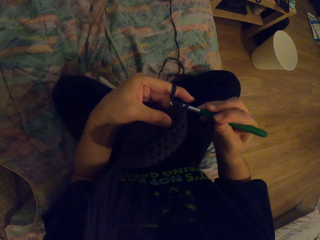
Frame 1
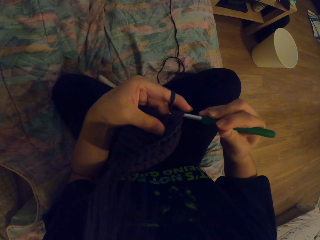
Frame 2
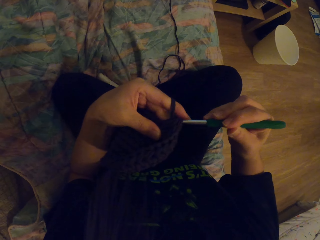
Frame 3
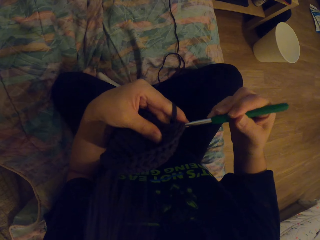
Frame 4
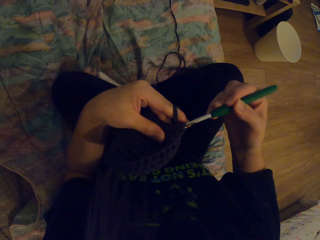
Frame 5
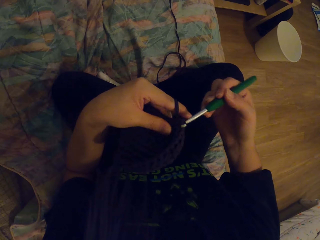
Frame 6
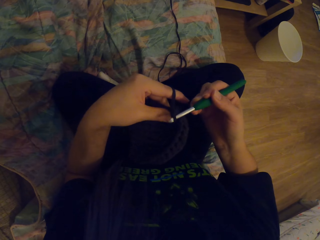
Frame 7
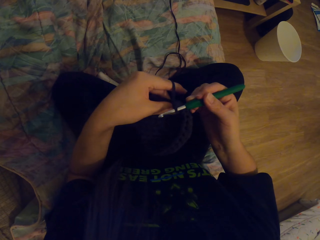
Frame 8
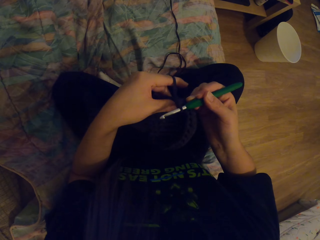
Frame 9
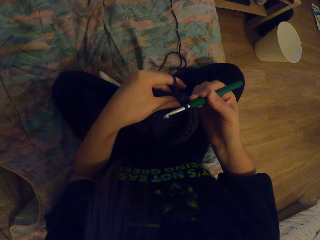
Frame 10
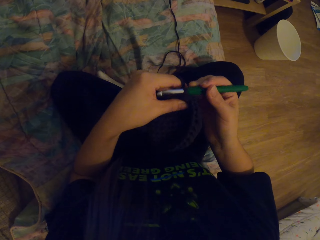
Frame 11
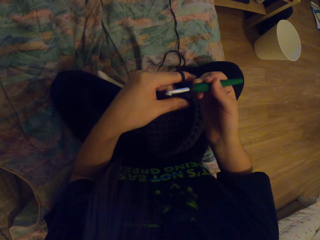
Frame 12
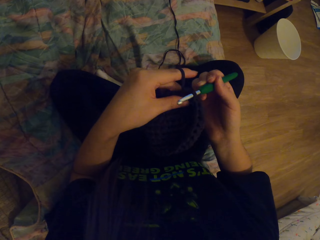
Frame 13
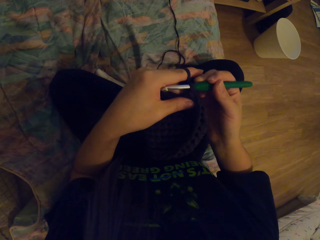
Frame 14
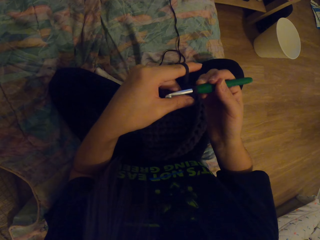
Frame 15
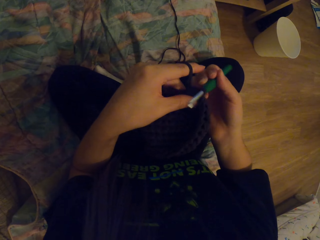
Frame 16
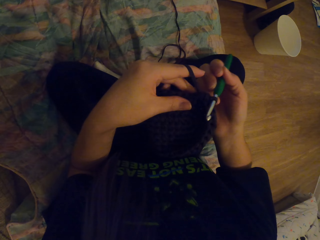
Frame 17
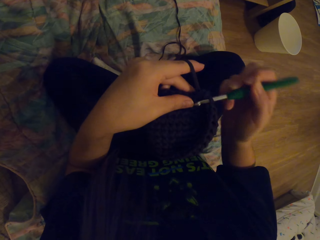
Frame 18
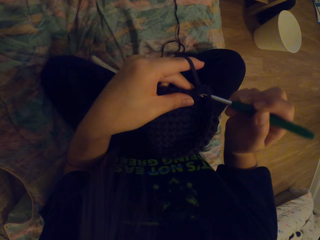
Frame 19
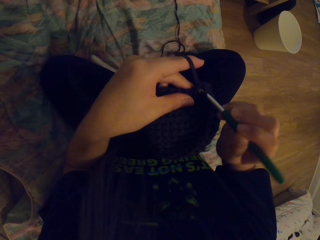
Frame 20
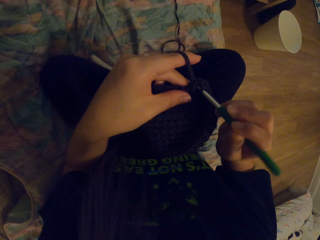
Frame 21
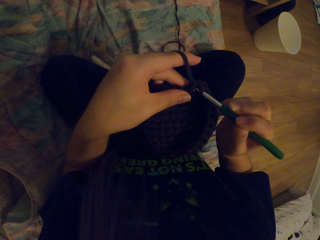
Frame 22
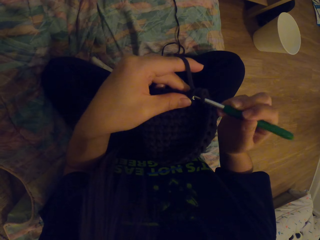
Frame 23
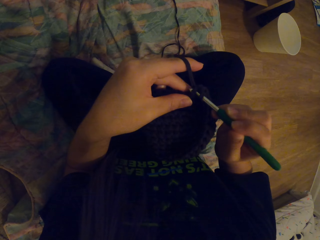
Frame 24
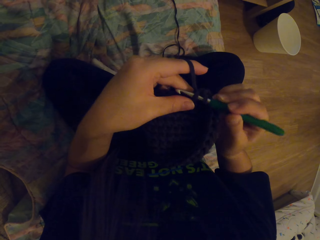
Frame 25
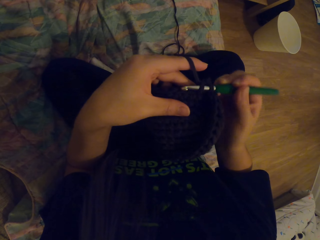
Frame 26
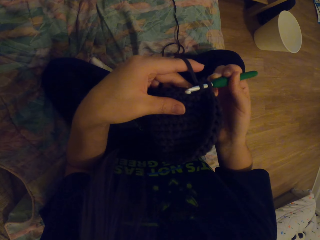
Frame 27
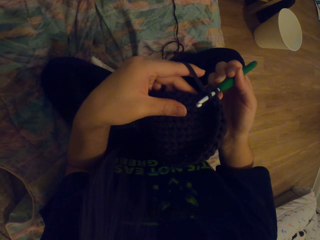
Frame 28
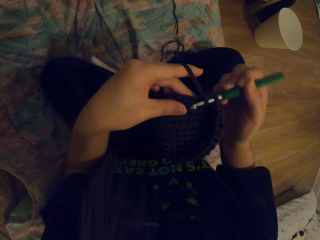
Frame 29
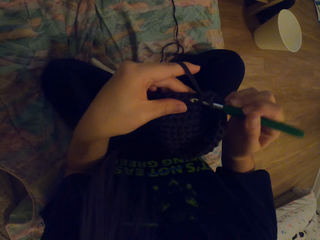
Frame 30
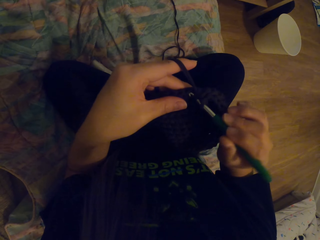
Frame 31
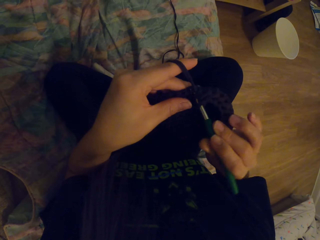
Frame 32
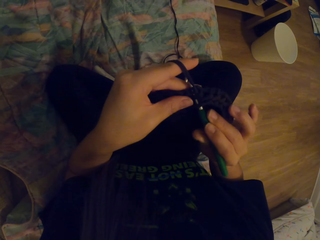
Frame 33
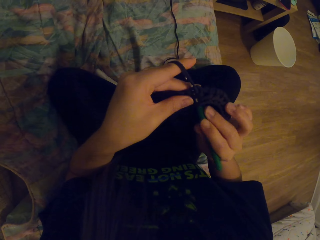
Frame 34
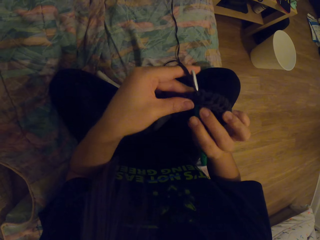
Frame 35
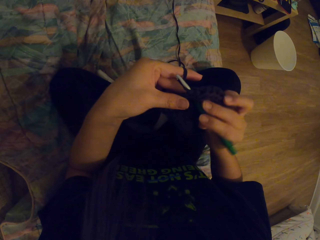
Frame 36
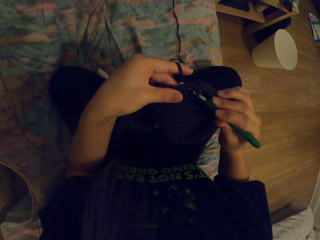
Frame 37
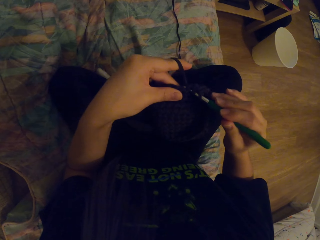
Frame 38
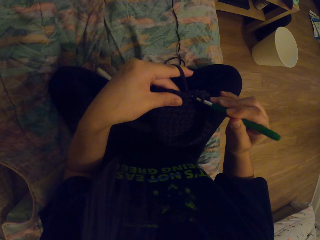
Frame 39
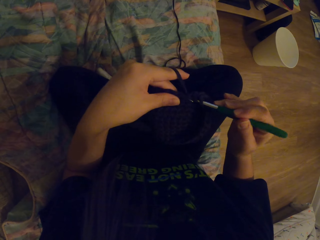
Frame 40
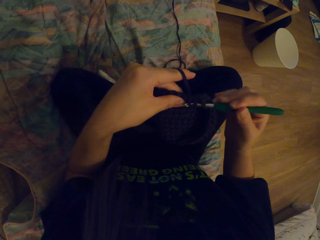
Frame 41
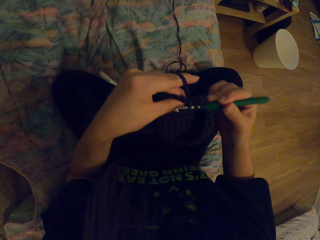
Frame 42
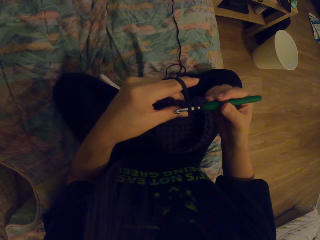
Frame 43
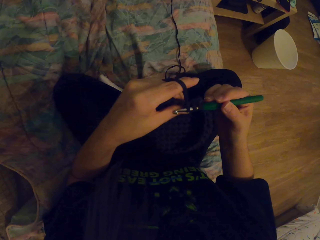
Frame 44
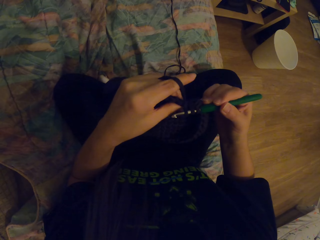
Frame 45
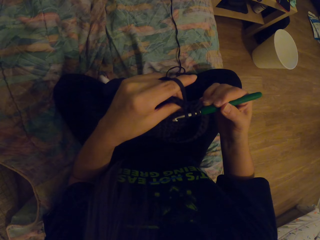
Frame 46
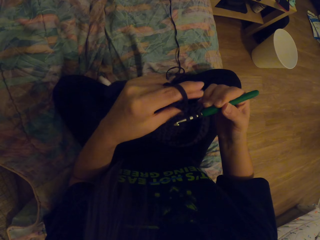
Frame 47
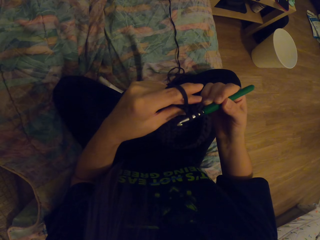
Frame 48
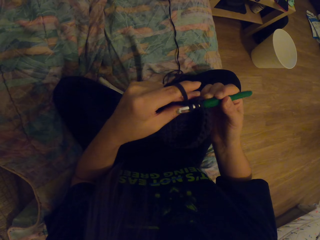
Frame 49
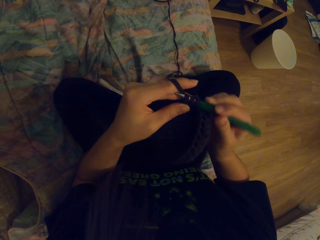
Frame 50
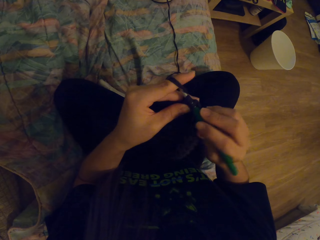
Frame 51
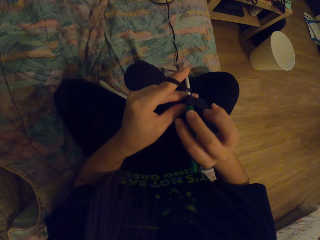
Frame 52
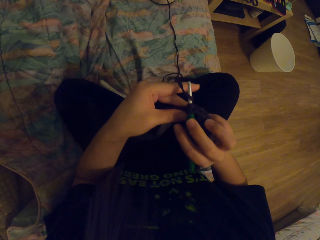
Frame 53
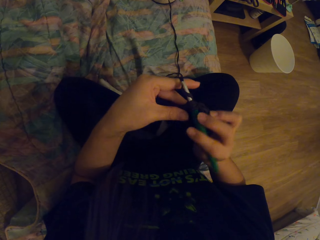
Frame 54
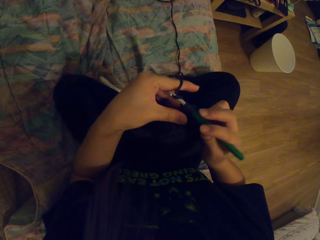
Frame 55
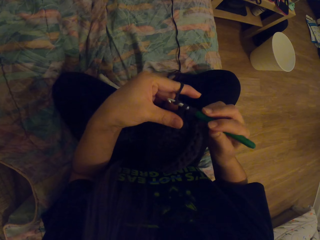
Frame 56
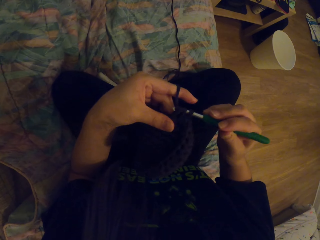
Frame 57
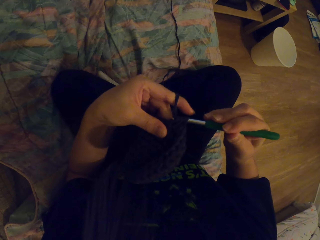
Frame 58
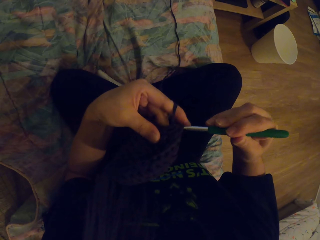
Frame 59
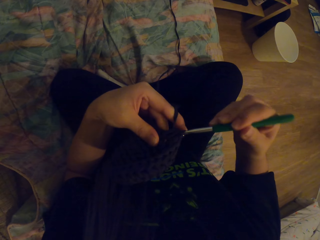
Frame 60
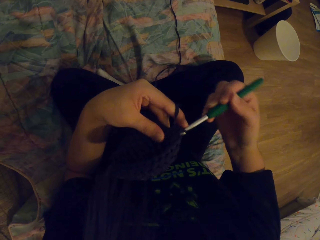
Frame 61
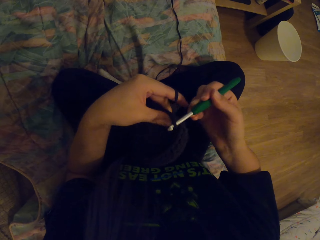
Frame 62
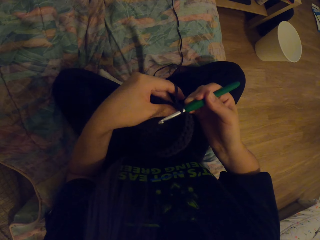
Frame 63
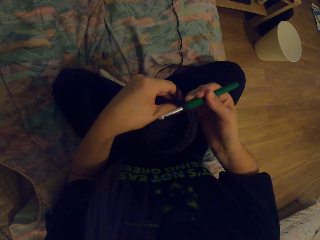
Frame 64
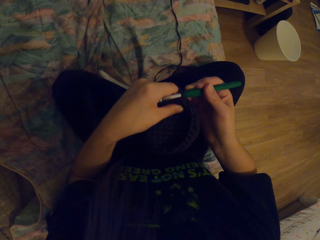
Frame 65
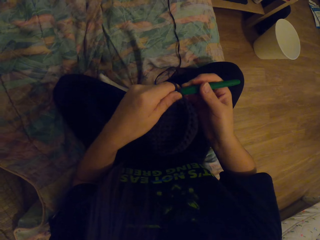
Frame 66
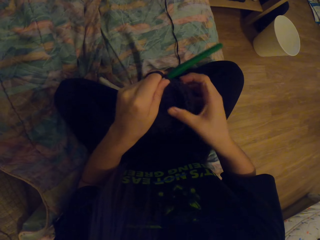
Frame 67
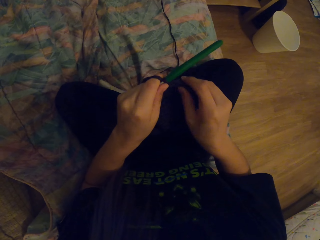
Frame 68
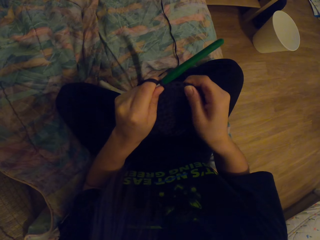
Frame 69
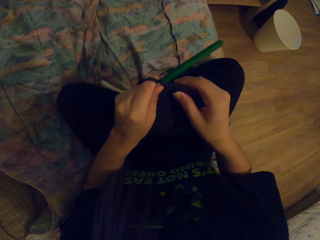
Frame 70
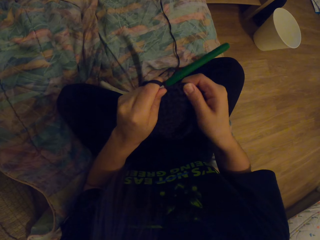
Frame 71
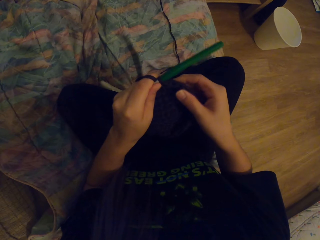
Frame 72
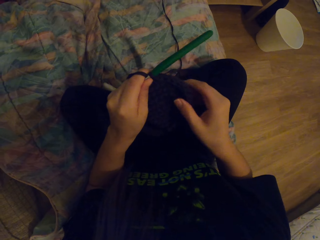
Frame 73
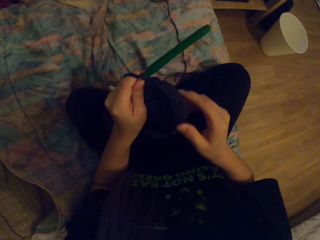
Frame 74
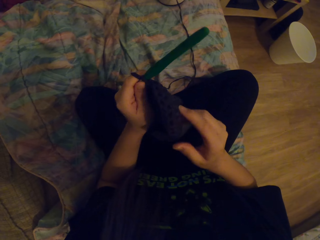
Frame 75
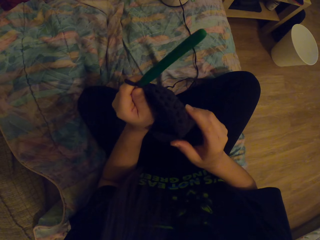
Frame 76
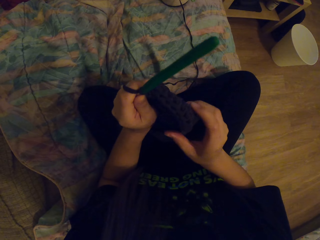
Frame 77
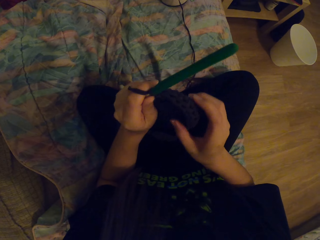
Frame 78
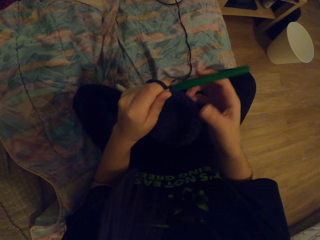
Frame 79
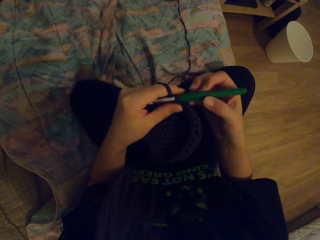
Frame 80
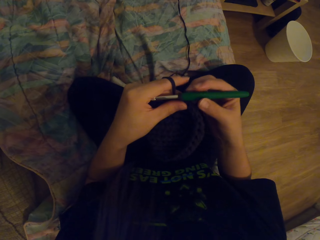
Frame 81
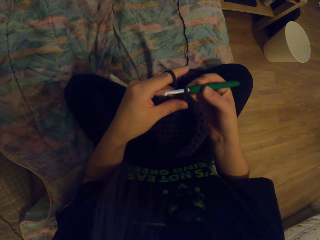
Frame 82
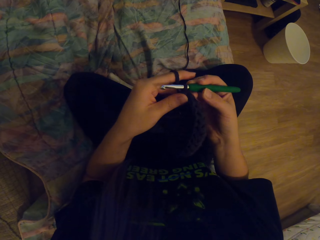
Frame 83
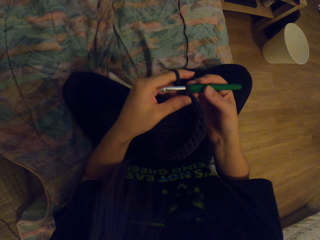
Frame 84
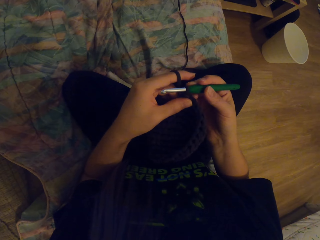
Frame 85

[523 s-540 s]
The camera wearer pulls the yarn with the hook. They crochet a garment using the yarn and the hook. They look at the garment.

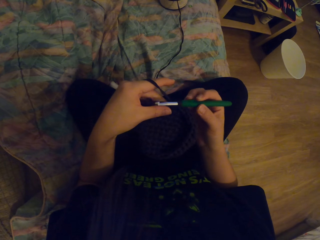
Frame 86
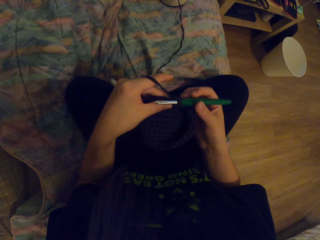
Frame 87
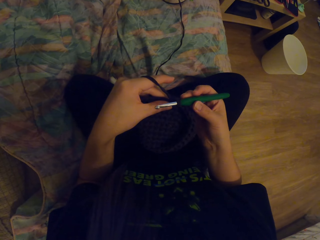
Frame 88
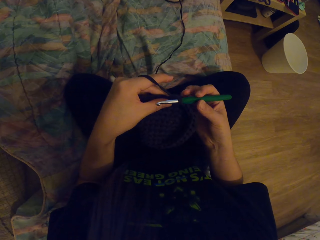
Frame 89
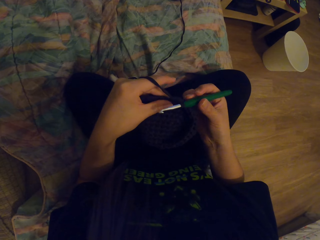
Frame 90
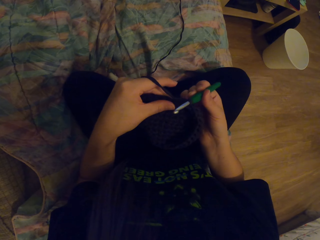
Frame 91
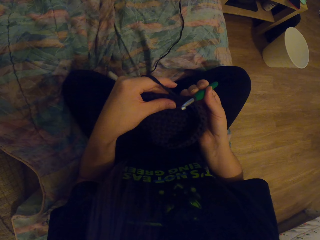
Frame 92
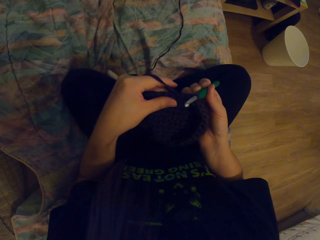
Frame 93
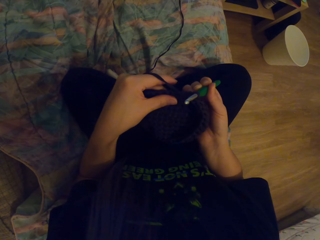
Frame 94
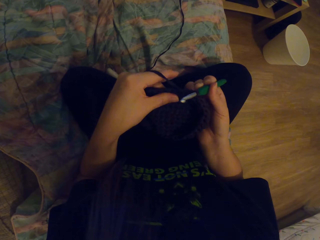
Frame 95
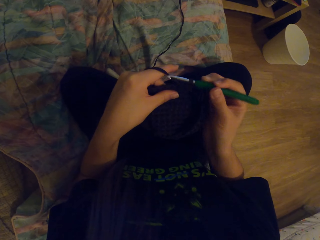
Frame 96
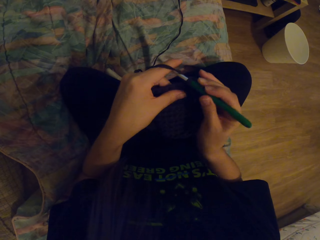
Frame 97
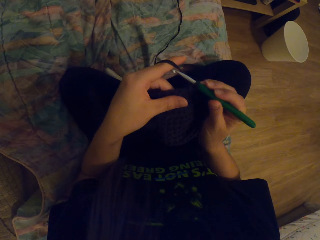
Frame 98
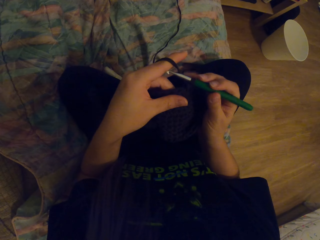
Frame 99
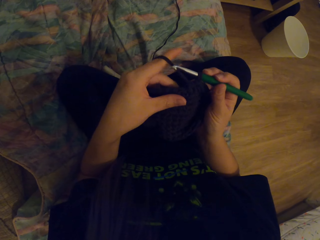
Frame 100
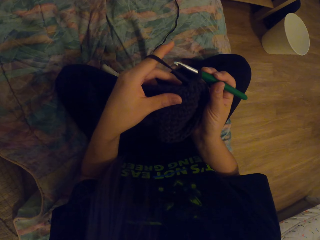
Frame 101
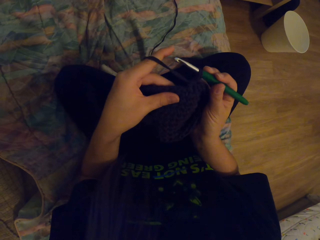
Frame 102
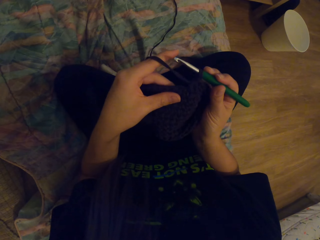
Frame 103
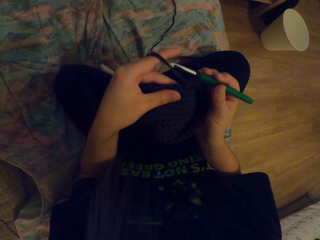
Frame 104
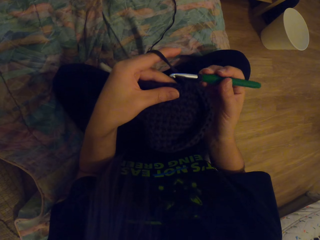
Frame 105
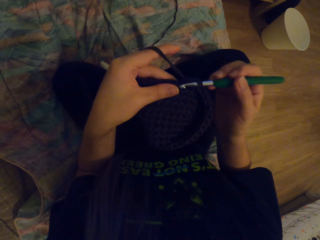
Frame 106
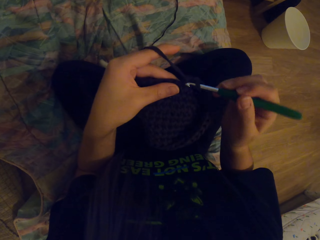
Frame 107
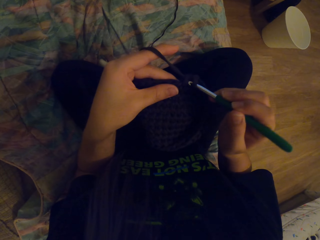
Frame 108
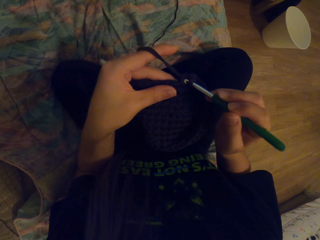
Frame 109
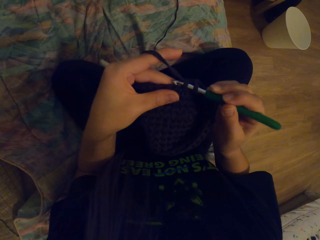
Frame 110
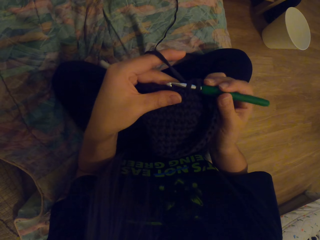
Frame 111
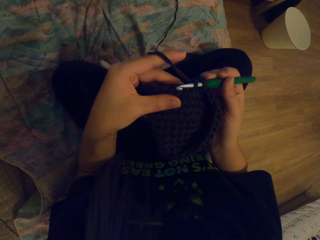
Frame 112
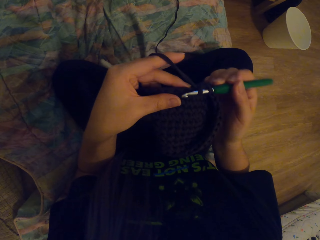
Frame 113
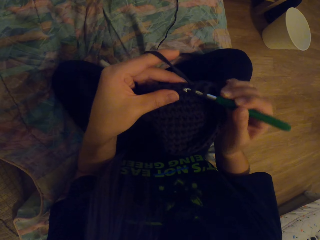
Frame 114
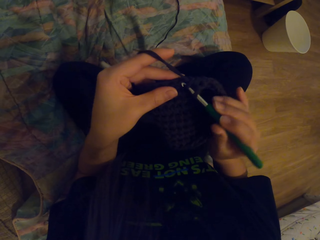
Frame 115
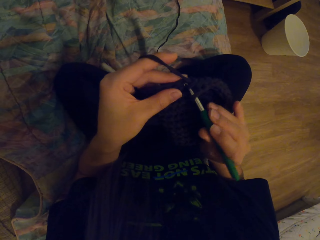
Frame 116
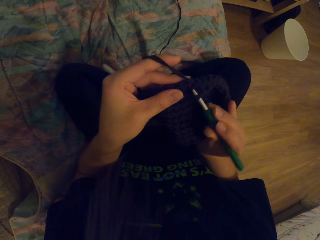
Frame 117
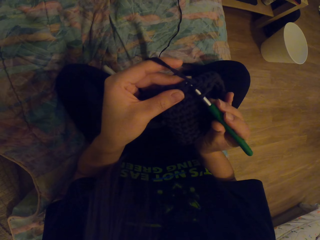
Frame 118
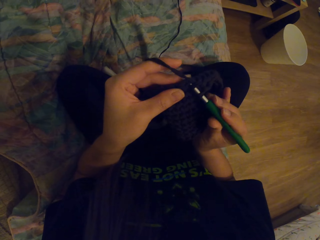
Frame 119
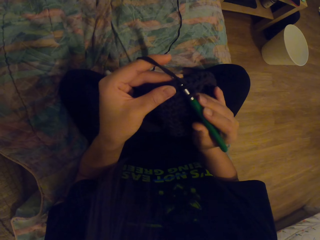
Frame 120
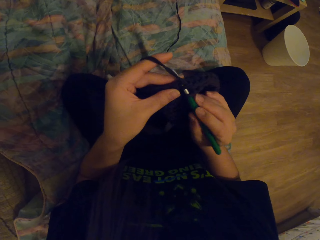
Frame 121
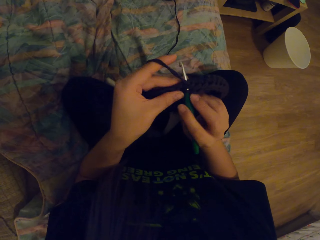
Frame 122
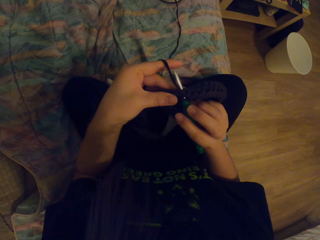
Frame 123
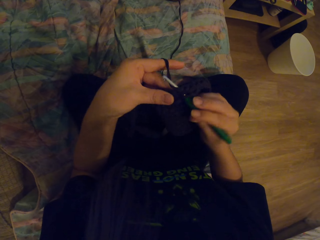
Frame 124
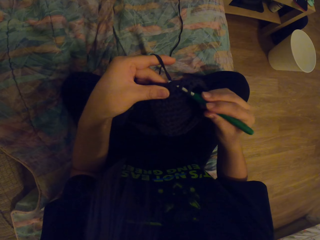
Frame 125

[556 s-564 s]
The camera wearer looks at the crochet. They crochet using a yarn and a crochet hook.
